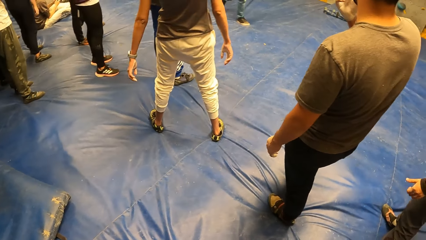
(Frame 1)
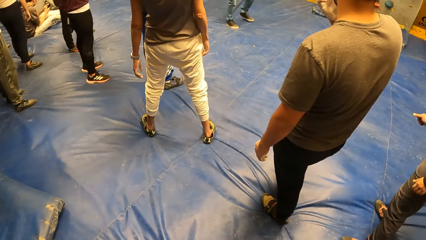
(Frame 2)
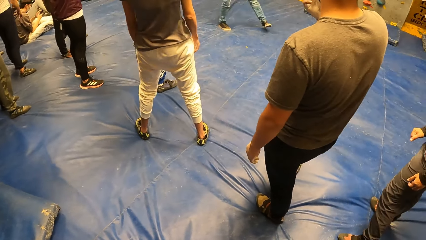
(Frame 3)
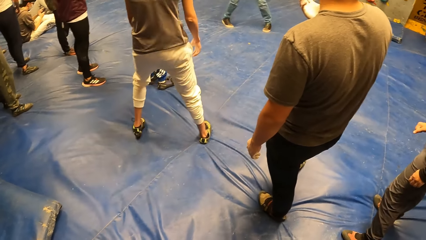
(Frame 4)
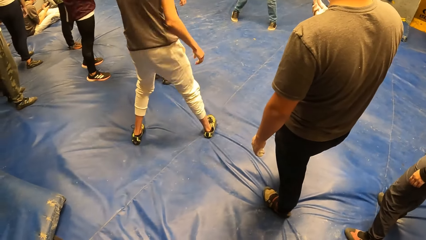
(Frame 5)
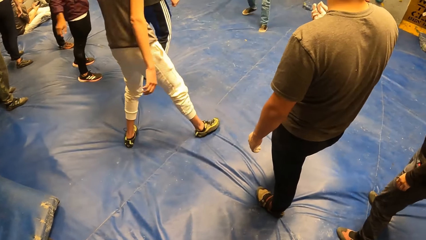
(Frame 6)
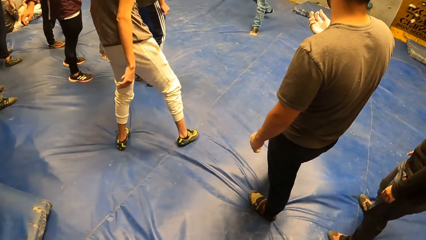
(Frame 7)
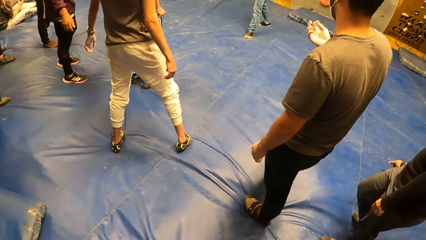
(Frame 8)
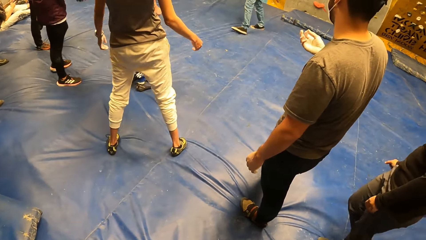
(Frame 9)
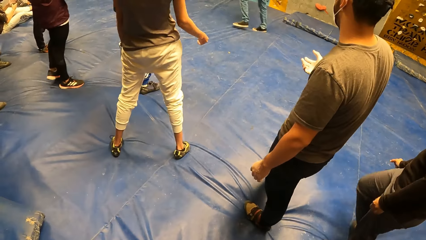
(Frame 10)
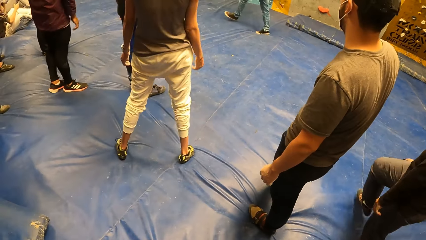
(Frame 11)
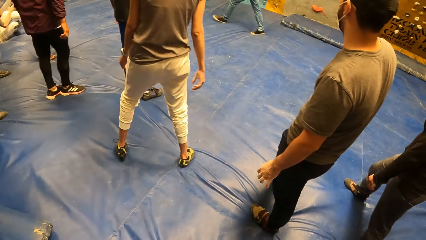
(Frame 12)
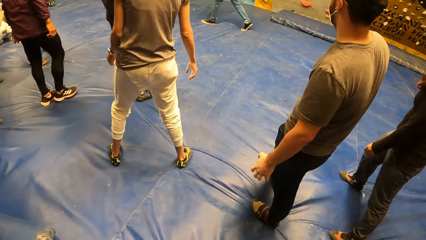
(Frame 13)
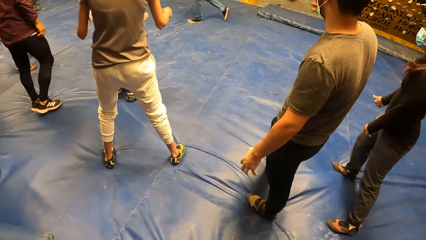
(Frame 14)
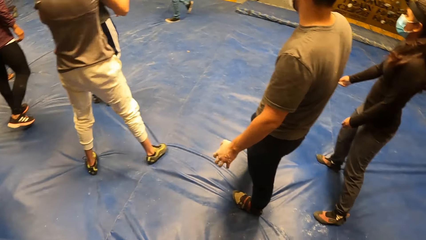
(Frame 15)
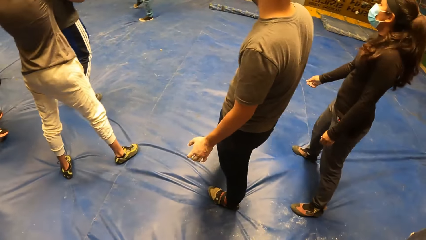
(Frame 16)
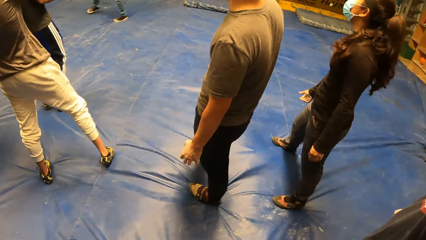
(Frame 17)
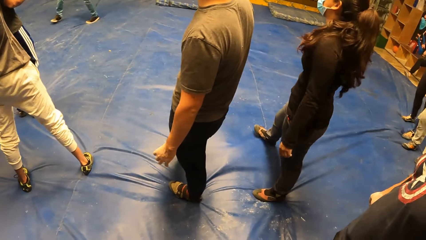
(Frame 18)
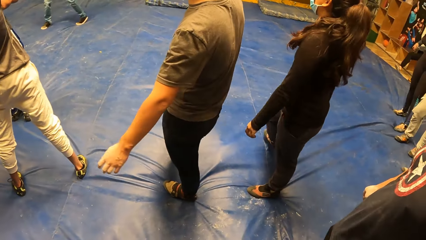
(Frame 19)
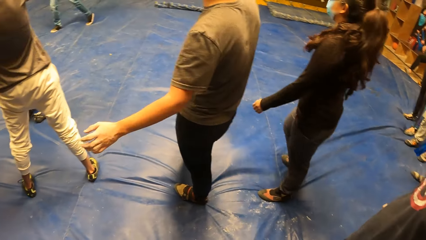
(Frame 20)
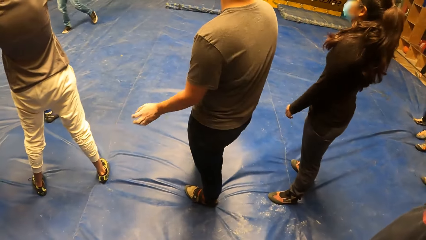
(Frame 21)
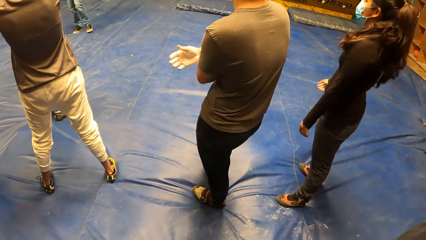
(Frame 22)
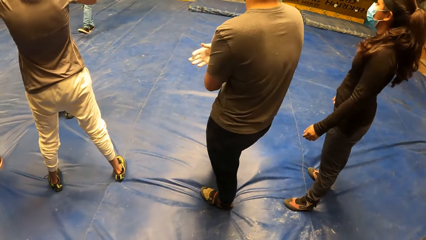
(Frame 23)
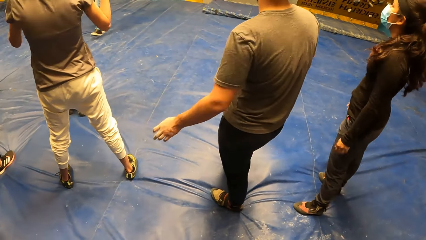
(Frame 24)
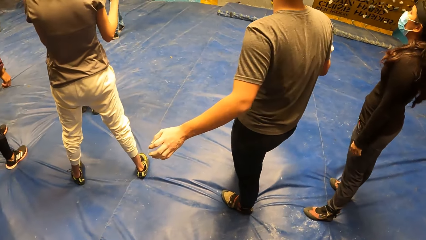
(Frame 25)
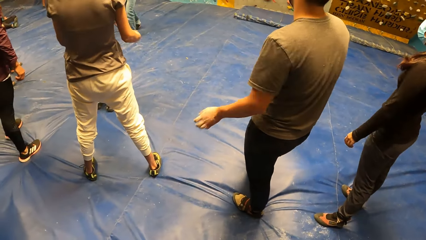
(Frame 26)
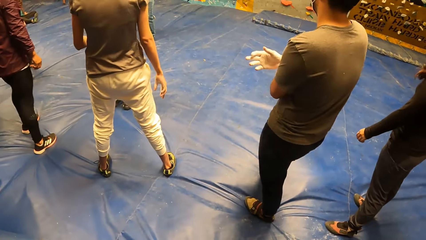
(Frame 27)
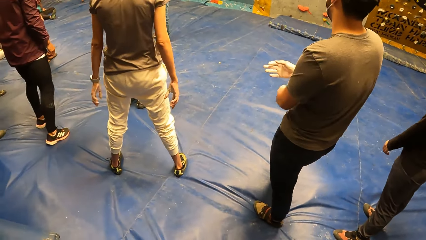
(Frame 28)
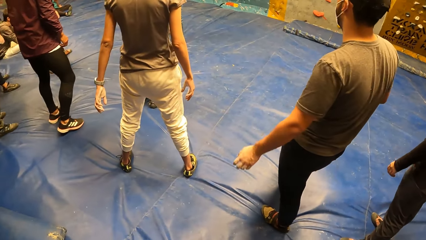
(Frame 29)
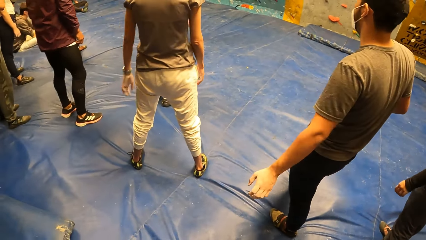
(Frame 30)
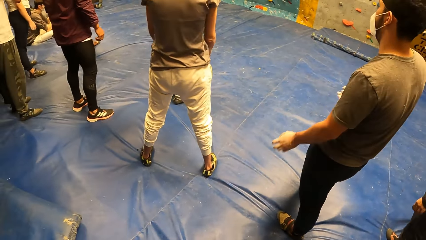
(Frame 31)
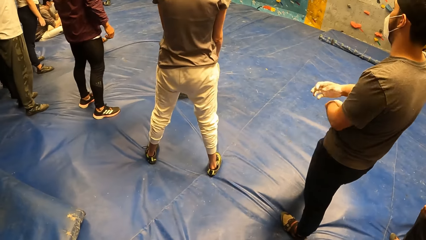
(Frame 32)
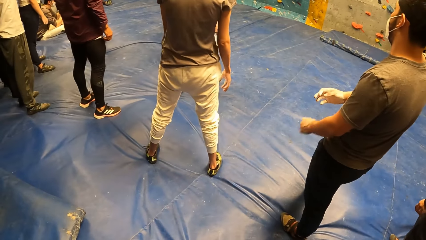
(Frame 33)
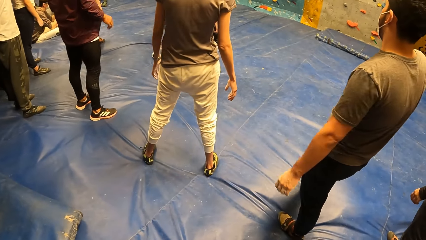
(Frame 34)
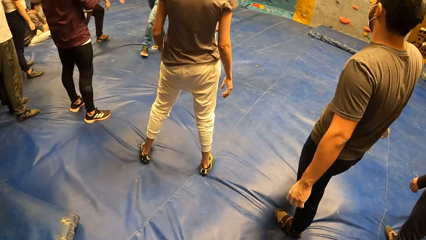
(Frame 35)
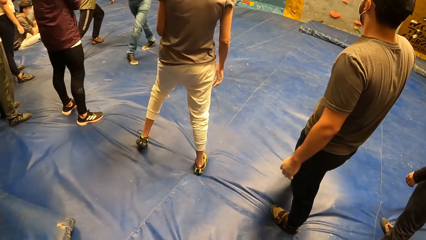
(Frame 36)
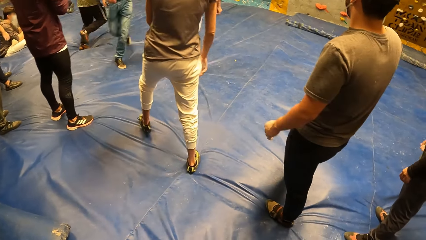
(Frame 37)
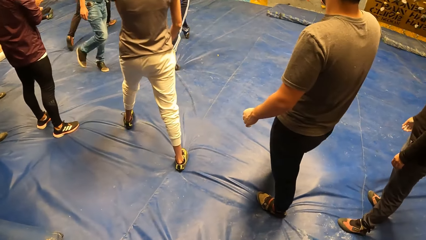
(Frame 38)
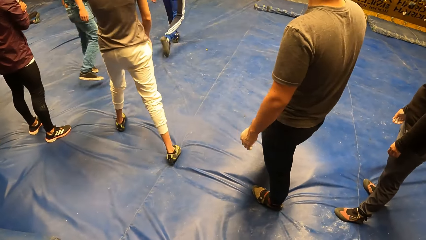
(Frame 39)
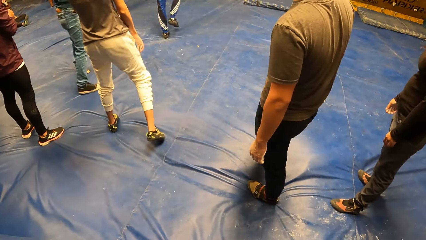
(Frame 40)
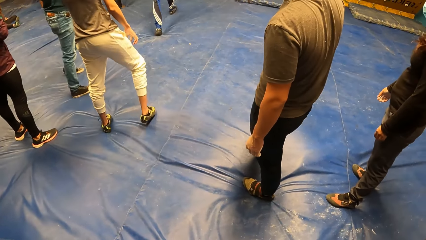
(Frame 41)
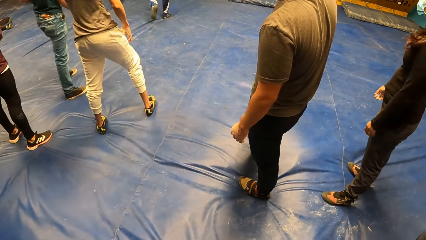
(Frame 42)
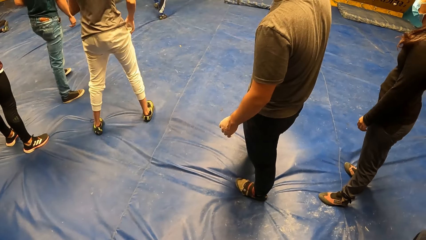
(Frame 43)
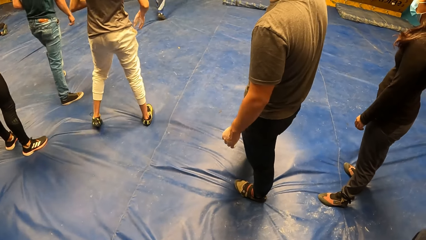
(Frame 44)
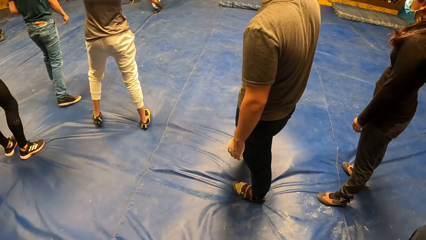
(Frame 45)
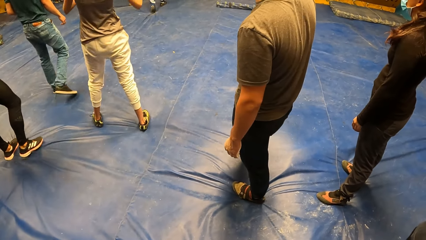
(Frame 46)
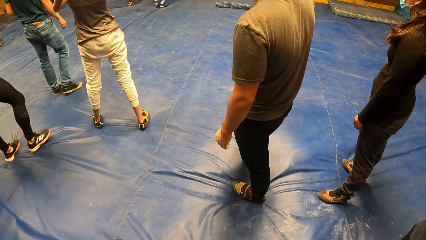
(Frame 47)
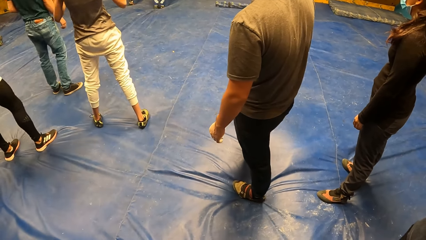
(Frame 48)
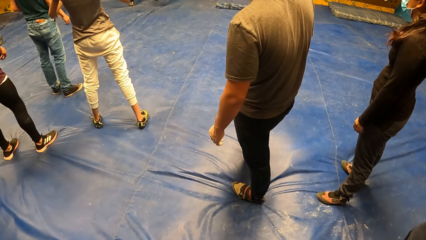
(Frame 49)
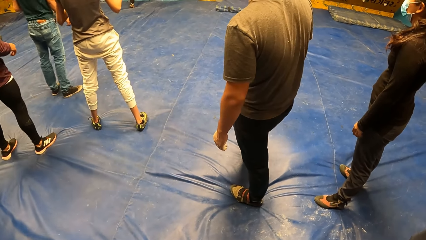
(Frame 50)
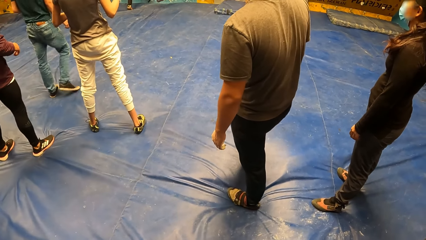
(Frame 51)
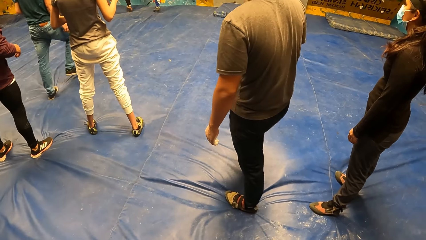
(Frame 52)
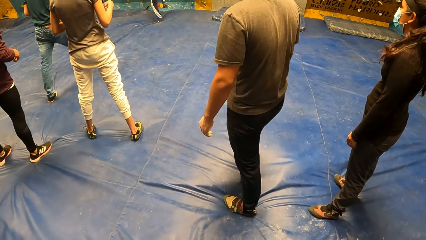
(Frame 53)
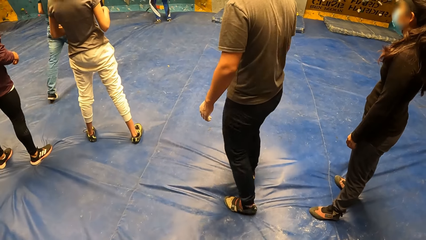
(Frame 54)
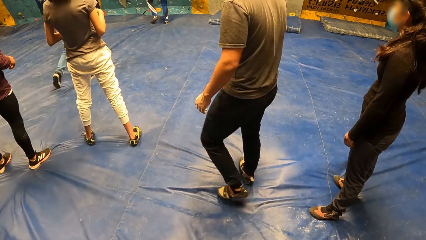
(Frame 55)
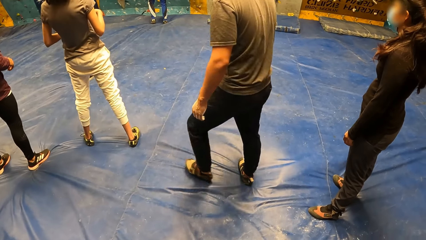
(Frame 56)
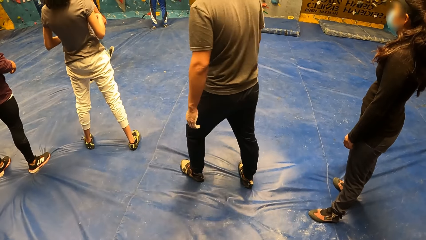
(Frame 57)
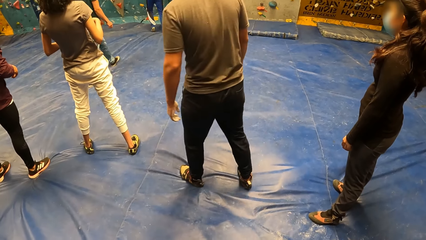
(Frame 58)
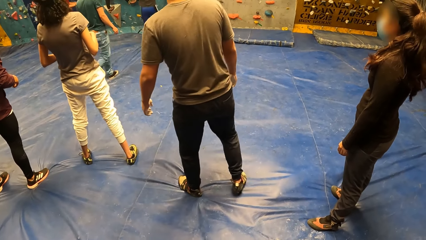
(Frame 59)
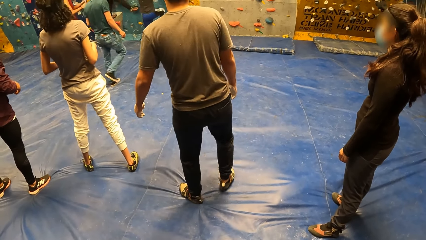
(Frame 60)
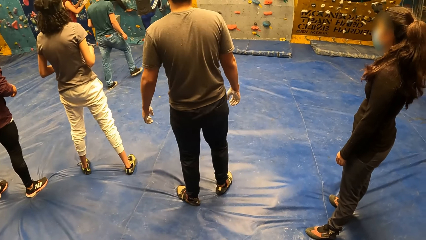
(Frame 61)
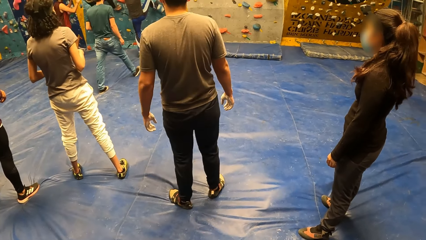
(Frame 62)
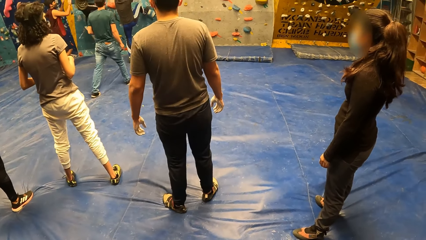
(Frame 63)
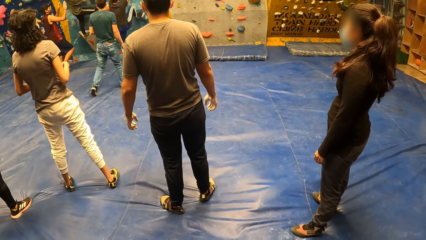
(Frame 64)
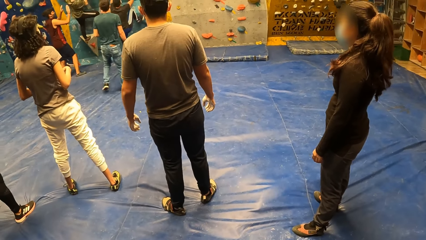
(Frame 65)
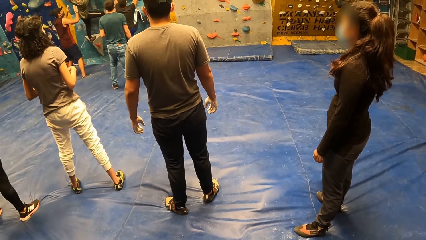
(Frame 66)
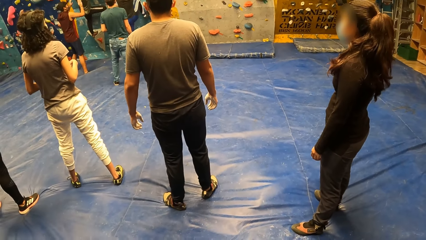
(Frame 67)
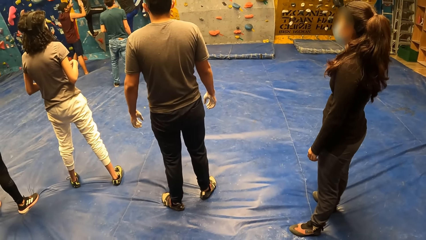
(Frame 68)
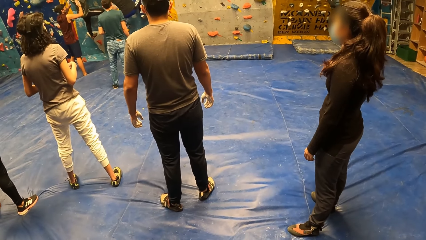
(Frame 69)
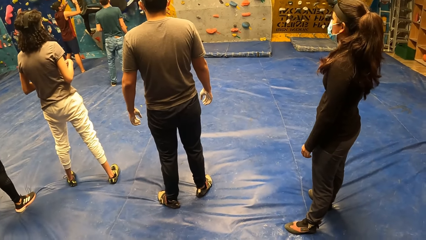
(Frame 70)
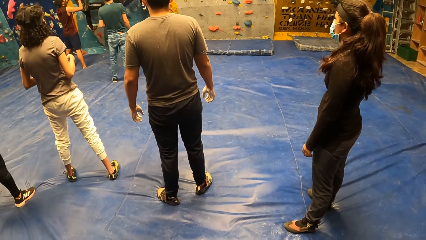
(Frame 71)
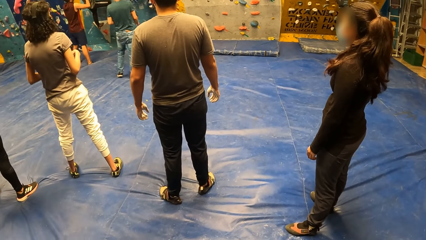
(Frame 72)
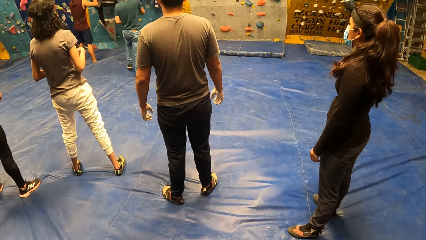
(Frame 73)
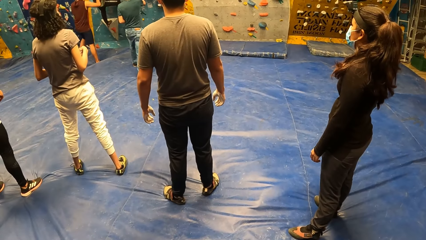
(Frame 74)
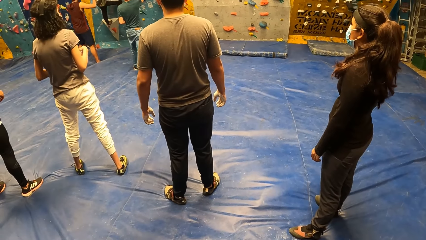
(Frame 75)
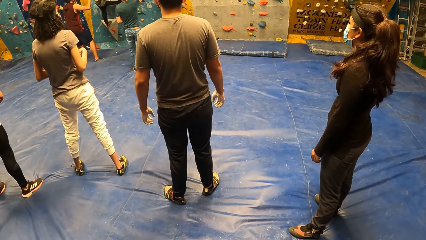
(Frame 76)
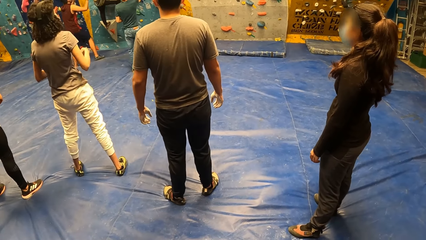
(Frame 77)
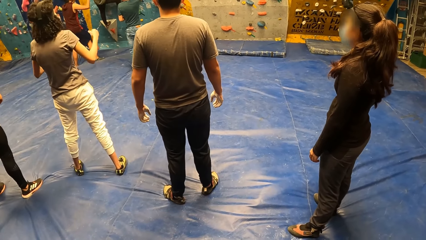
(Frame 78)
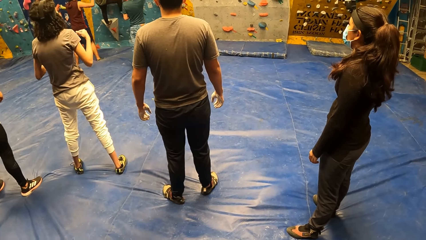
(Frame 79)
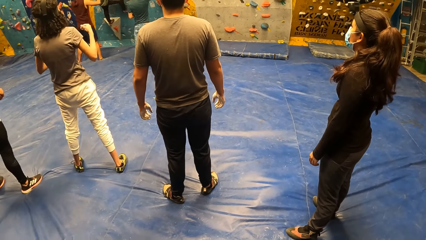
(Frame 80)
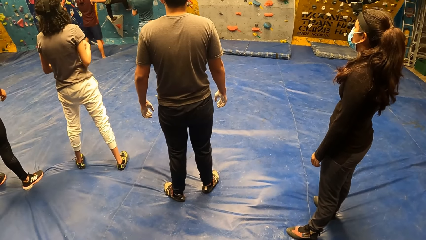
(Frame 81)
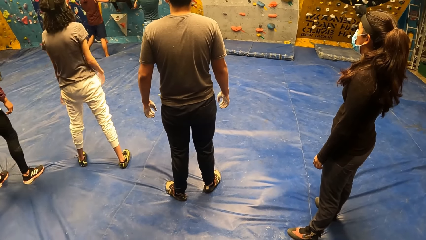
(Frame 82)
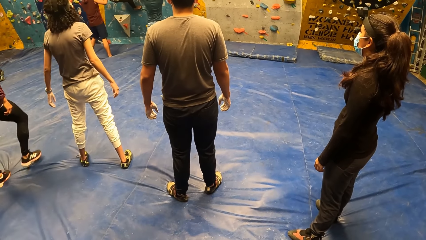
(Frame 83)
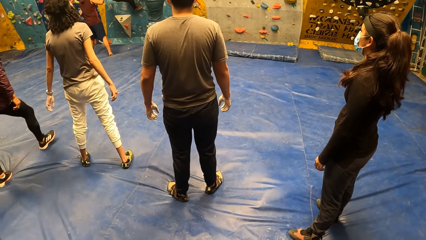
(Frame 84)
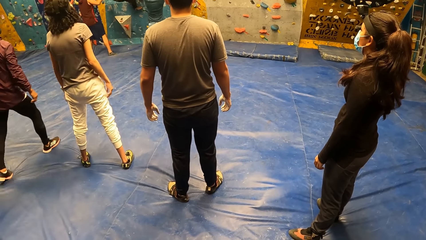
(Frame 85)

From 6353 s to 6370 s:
A man walks on the floor. Two other men walk on the floor. The two men climb something.
